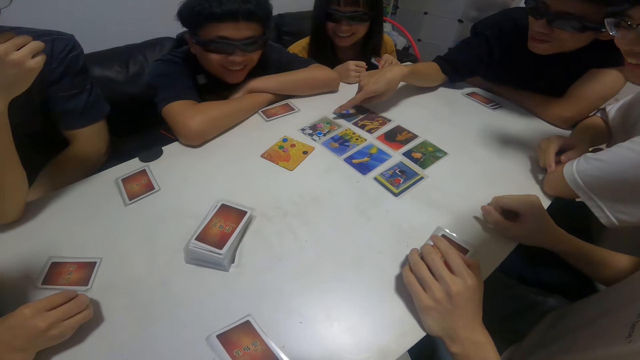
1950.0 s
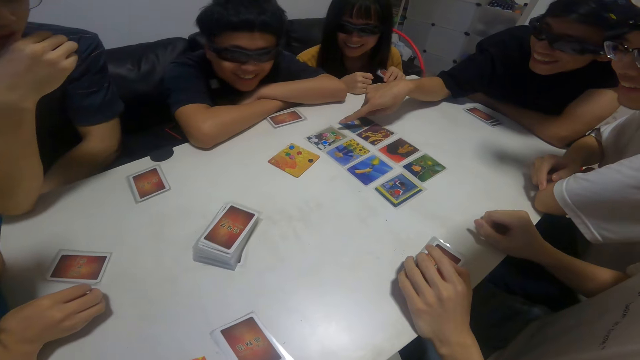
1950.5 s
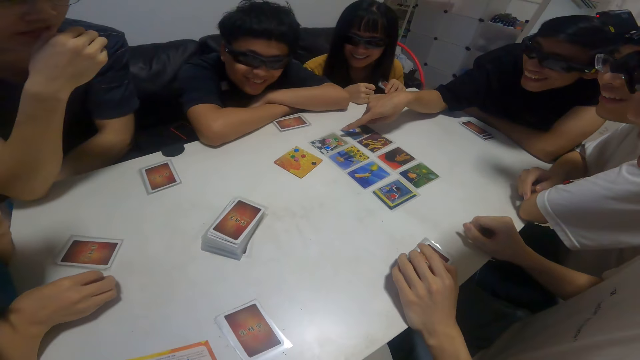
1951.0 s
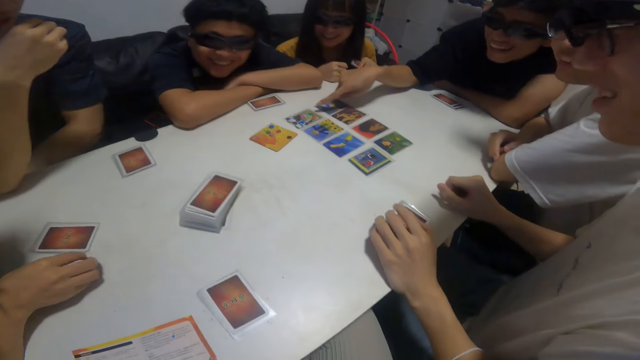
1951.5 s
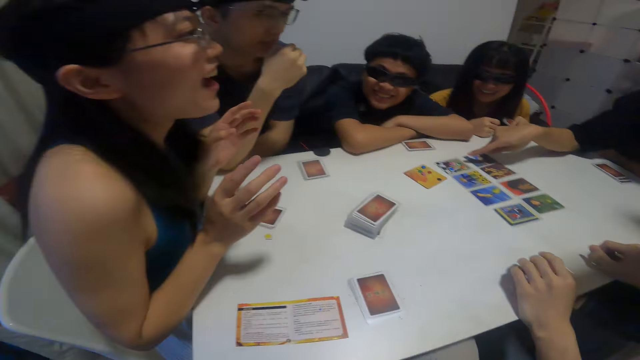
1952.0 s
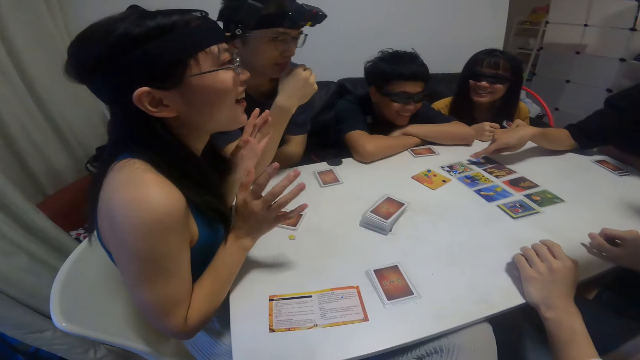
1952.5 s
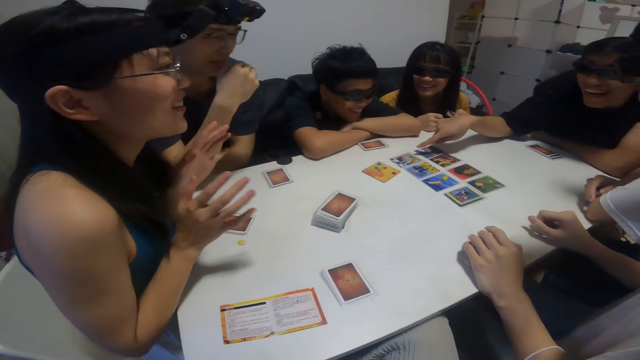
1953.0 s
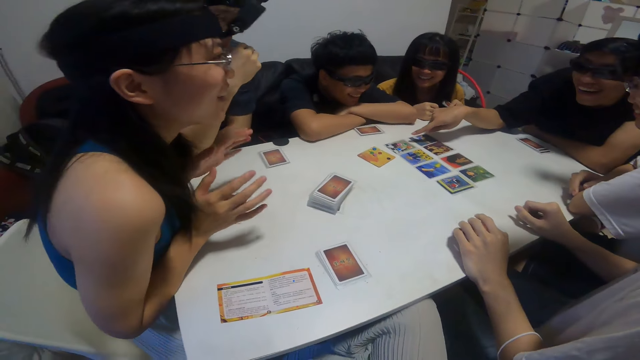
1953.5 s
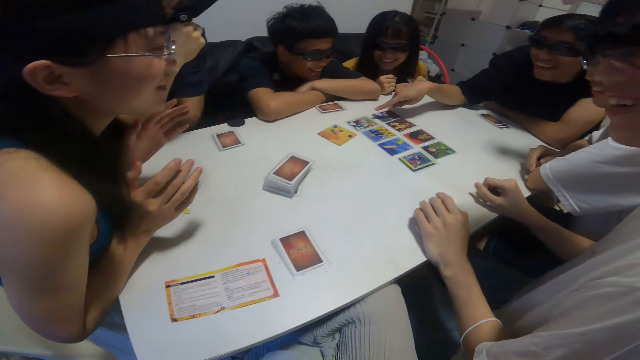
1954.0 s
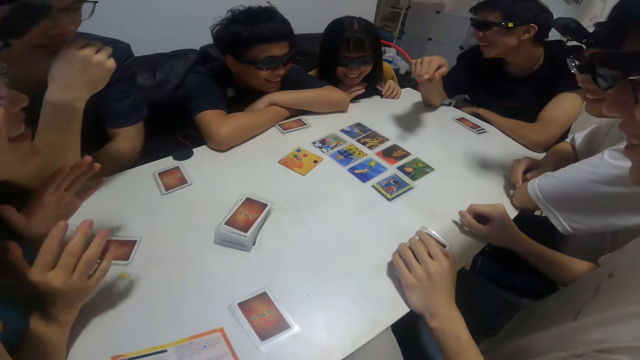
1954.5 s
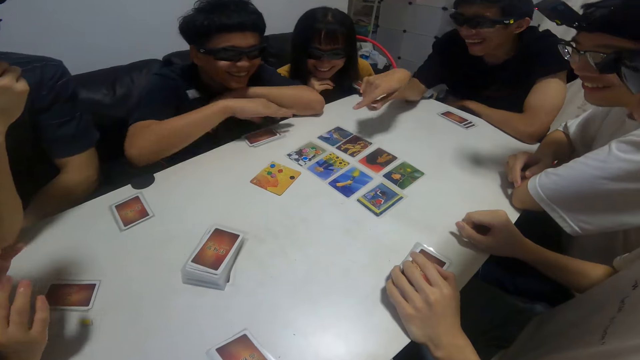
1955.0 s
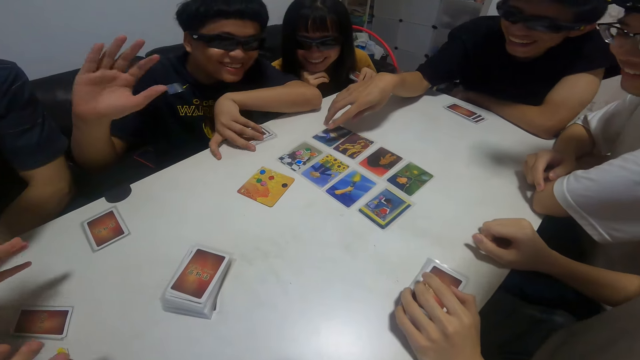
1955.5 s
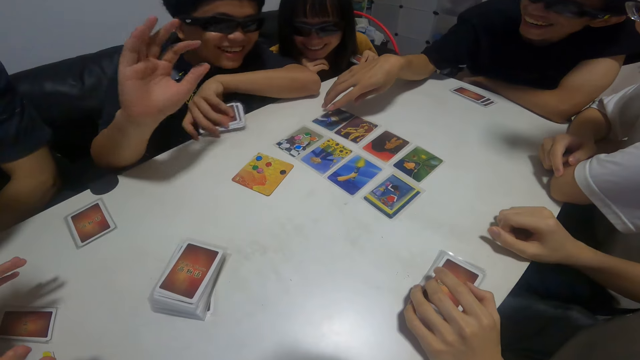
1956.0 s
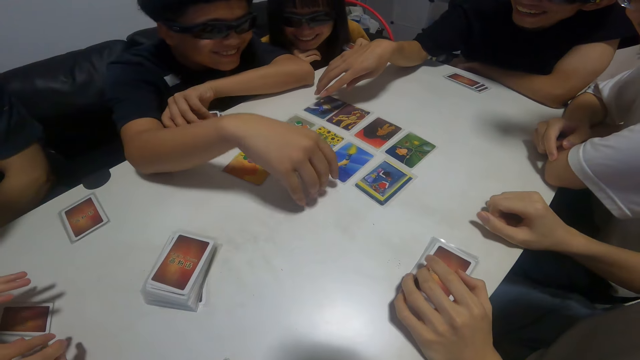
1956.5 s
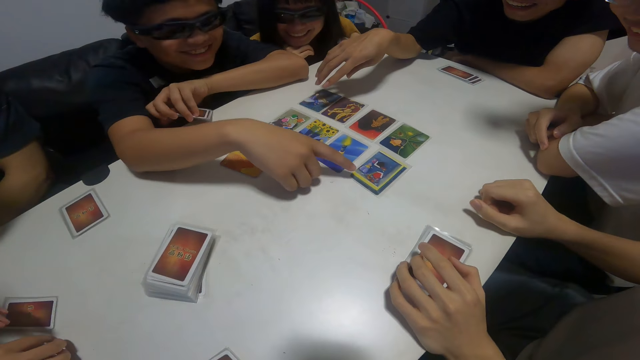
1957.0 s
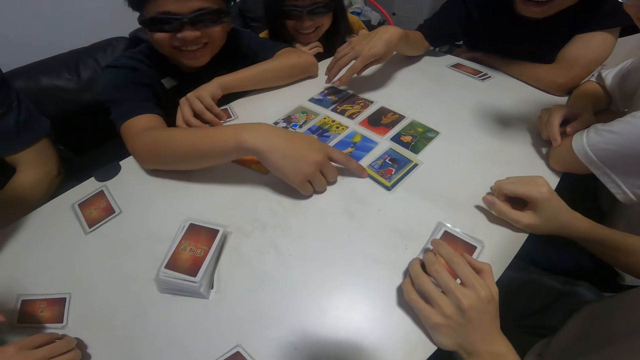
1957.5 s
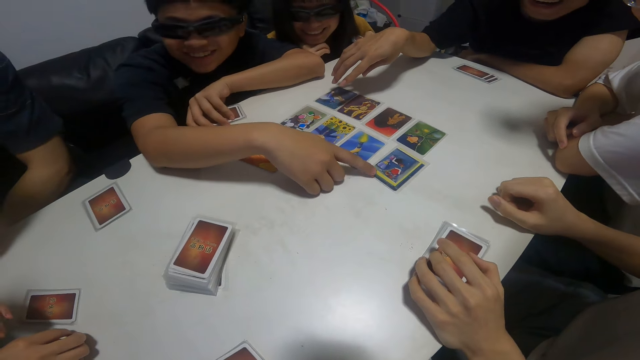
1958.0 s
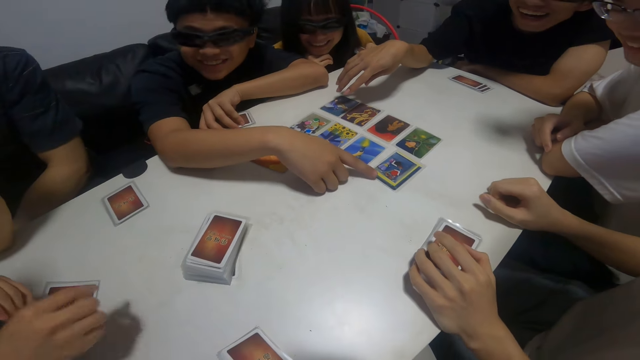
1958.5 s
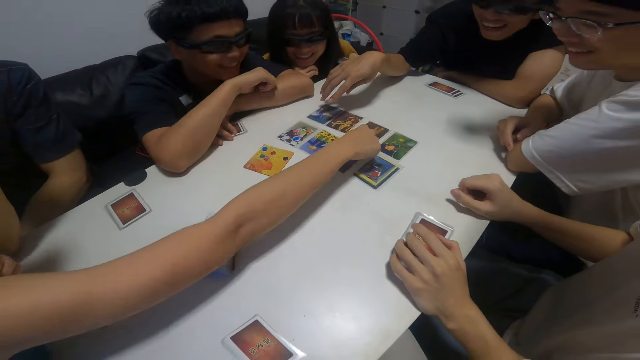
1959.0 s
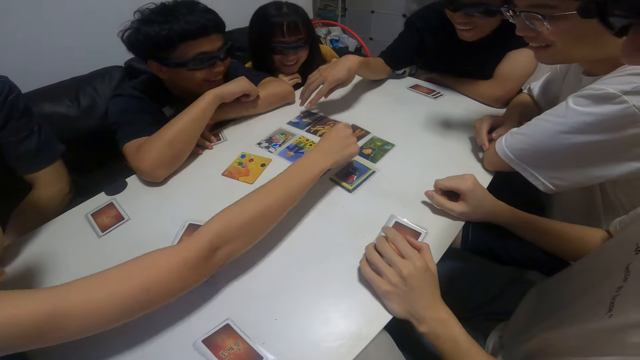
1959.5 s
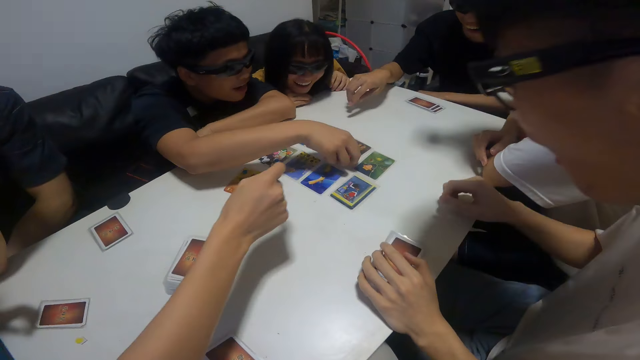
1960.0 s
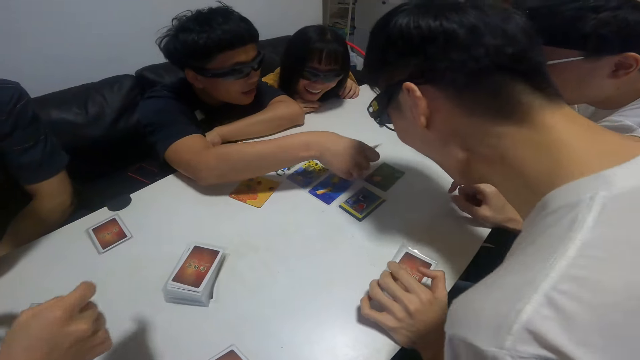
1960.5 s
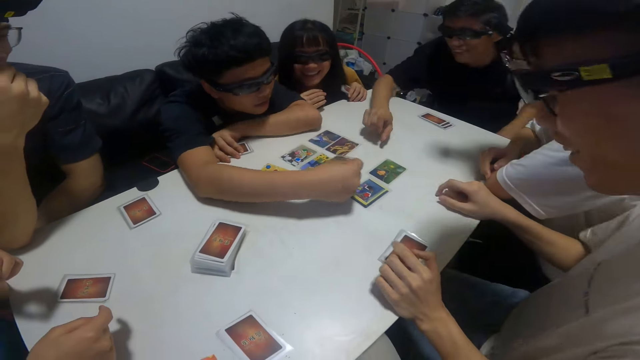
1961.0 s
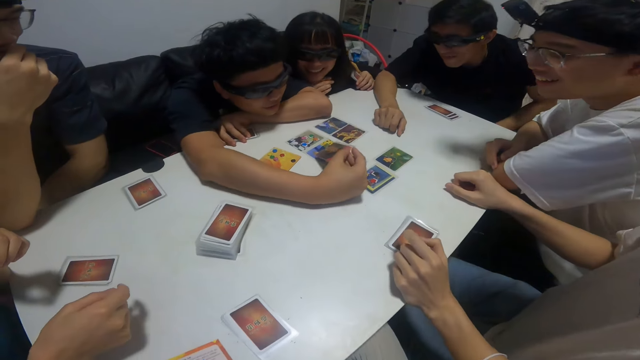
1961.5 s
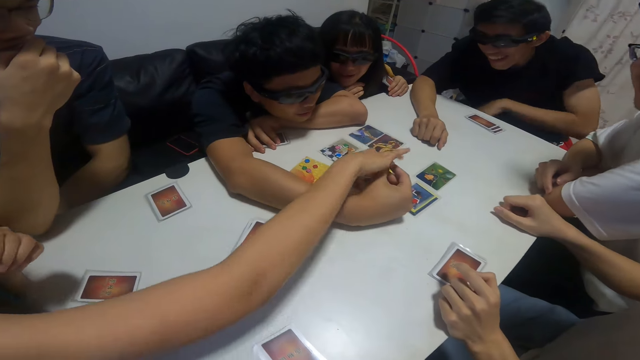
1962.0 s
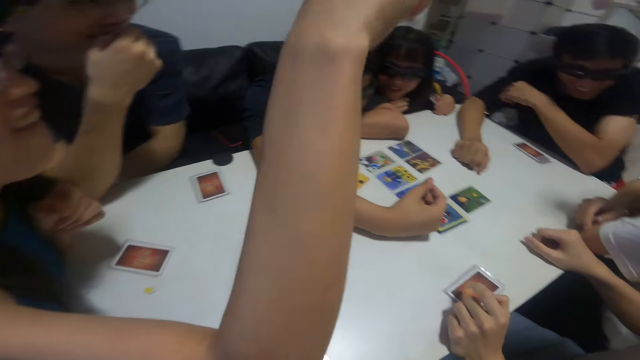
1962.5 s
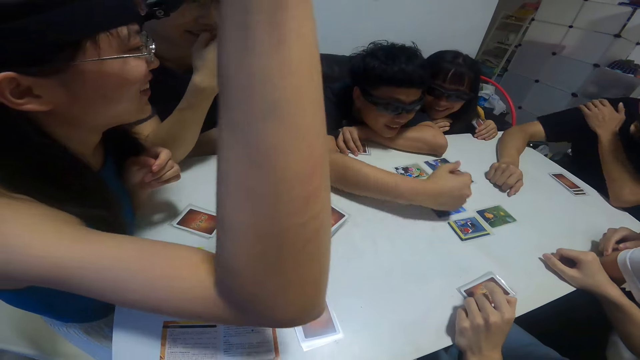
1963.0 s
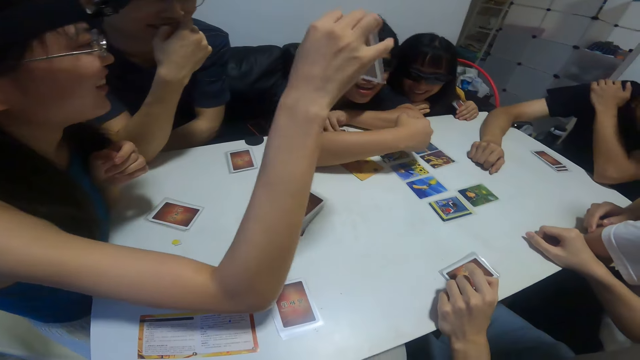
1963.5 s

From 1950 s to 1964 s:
The camera wearer looks around. A boy picks up cards from the table with his left hand and touches a card laid on the table with his right hand. A girl touches a card laid on the table with her right hand. The boy picks up the card with his right hand. The girl takes the card in the right hand of the boy with her right hand.

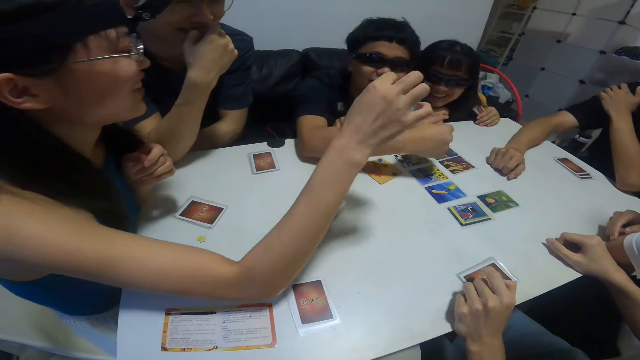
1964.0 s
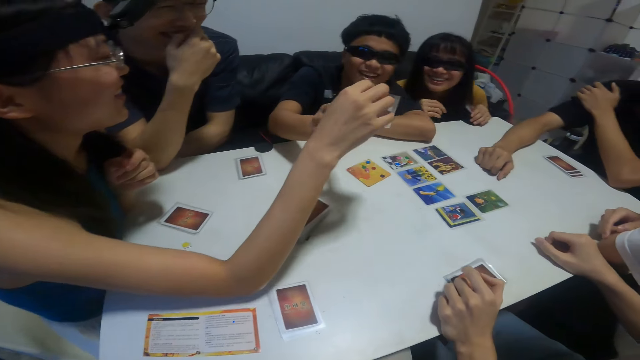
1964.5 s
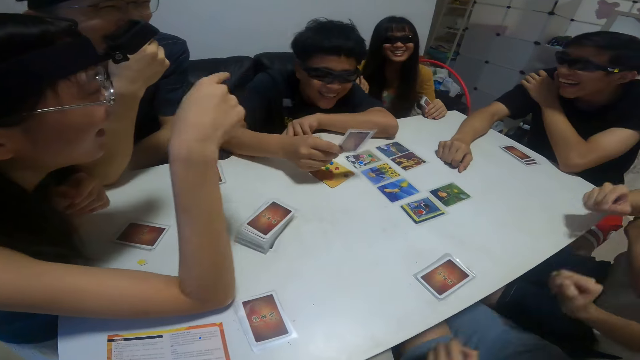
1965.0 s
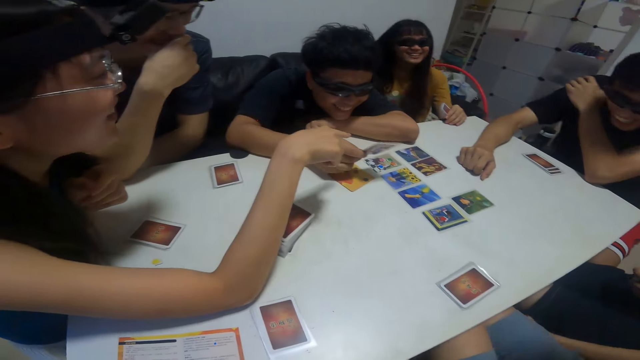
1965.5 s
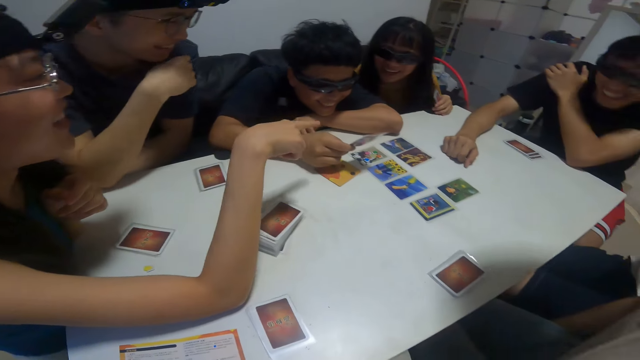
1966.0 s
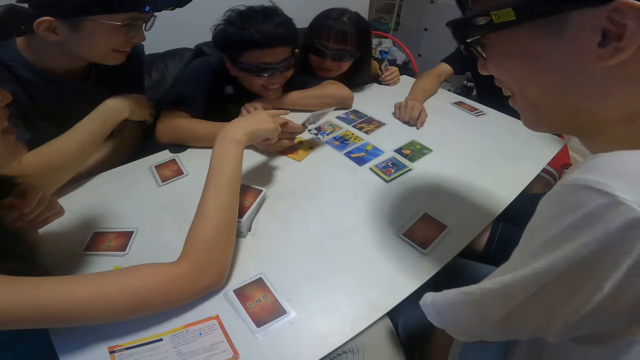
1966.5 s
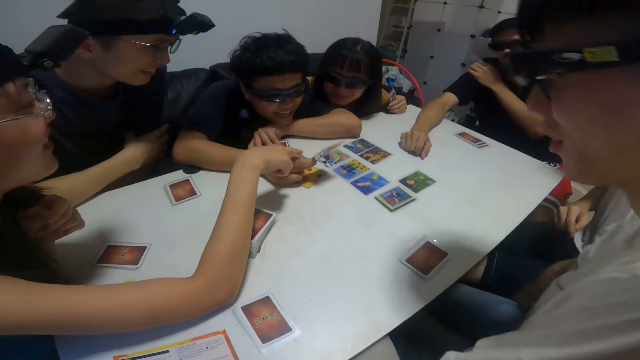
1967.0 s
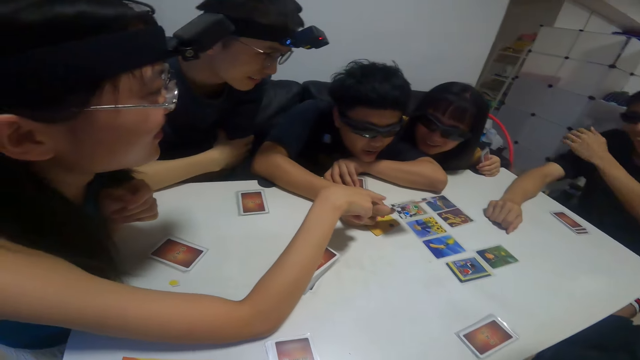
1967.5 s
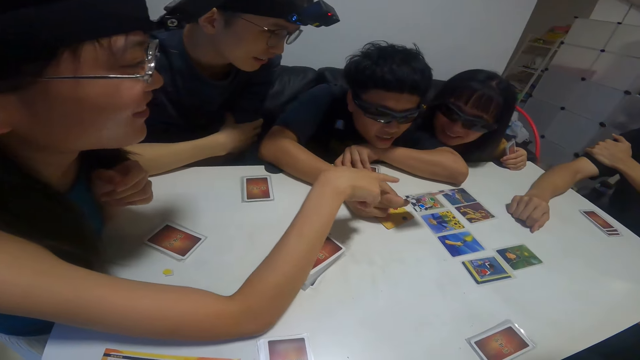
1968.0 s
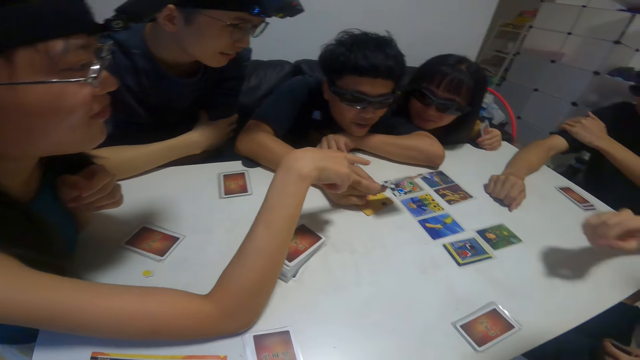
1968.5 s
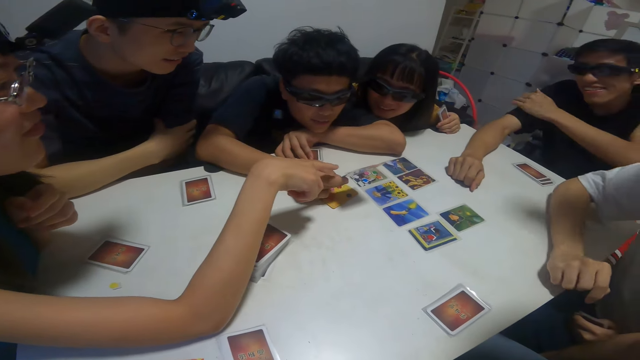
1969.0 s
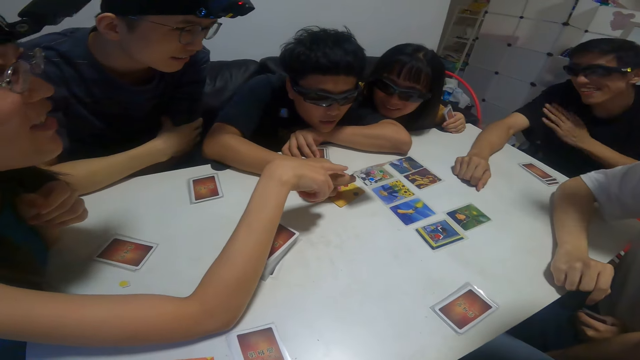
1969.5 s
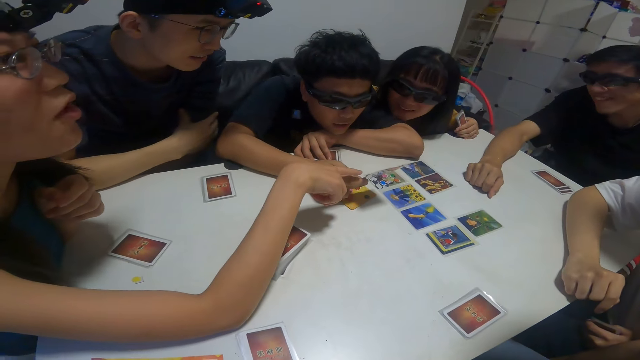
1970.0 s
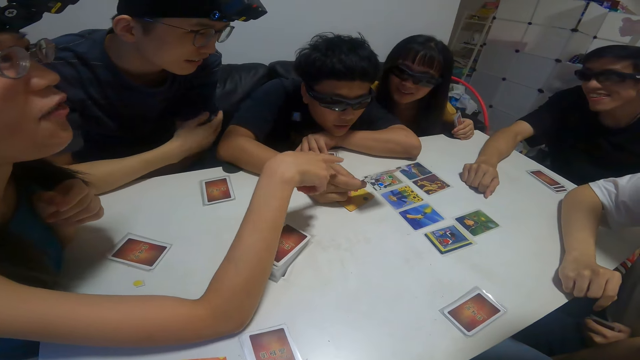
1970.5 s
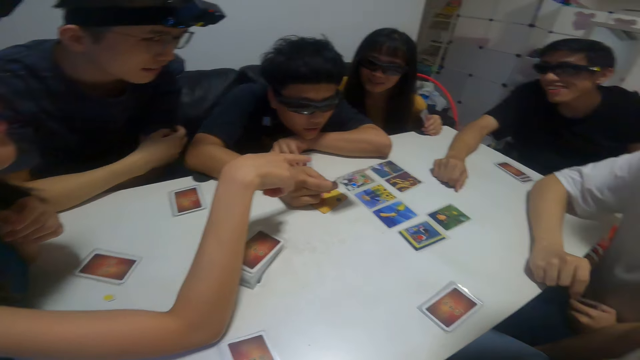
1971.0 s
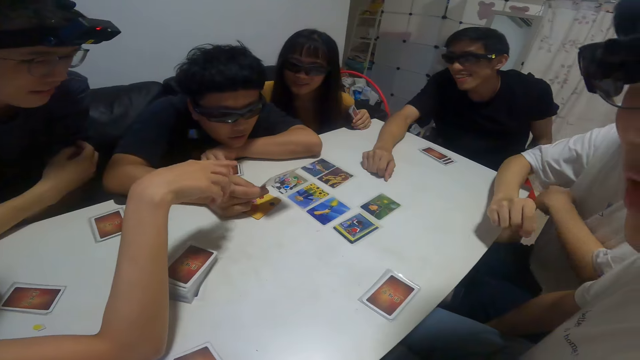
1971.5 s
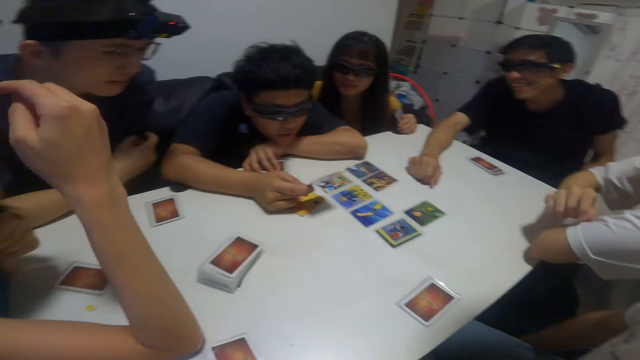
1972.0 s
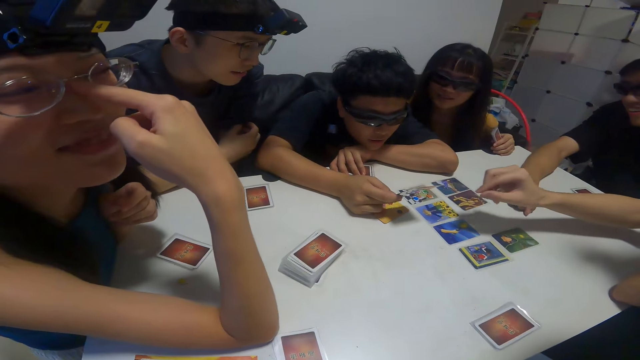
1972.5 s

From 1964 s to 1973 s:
A boy takes the card in the right hand of a girl with his right hand.
